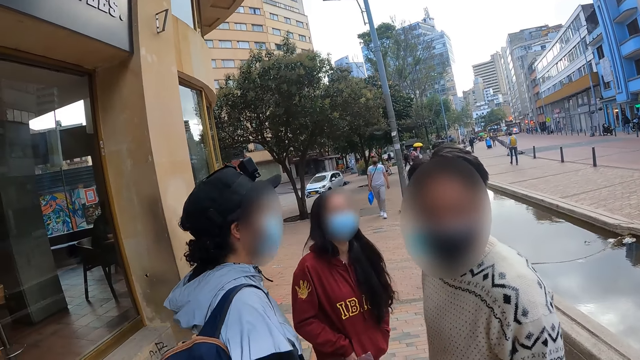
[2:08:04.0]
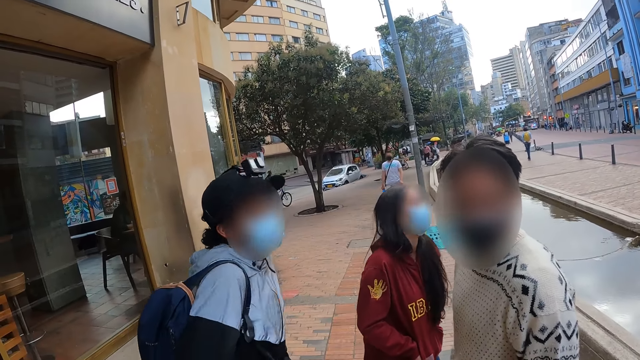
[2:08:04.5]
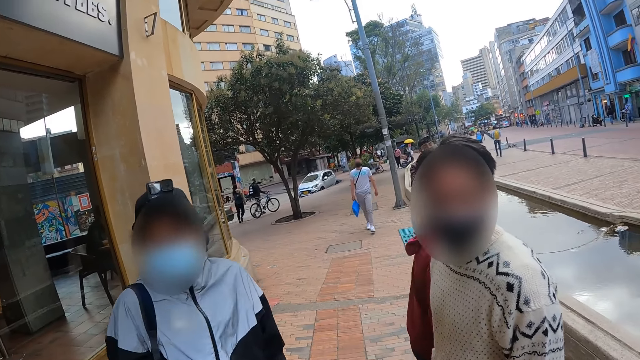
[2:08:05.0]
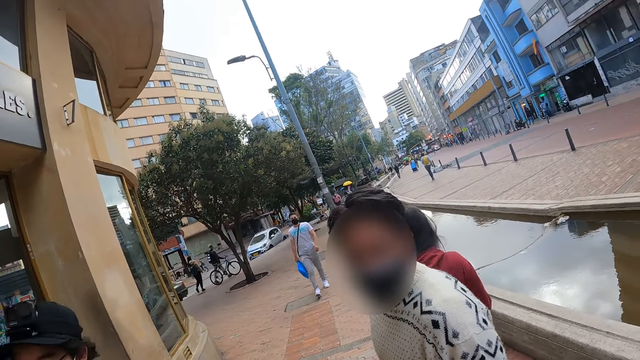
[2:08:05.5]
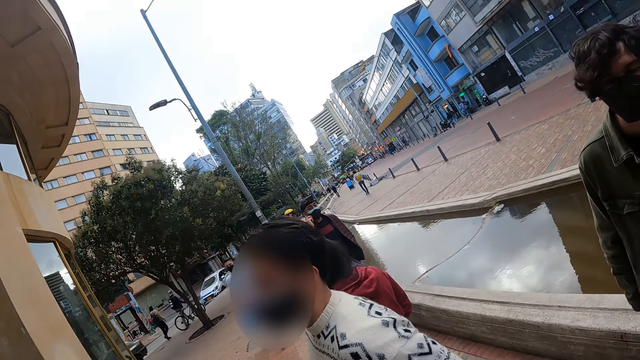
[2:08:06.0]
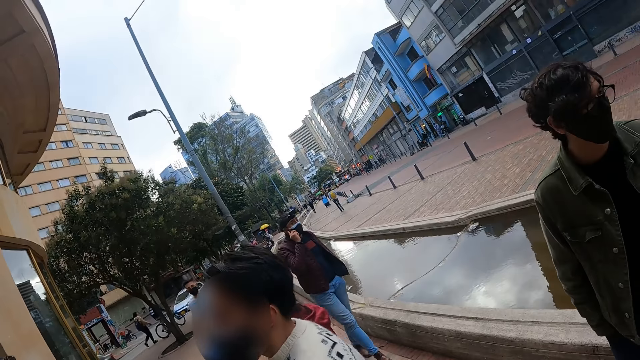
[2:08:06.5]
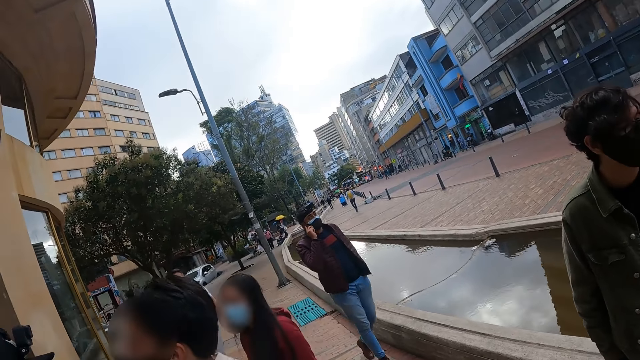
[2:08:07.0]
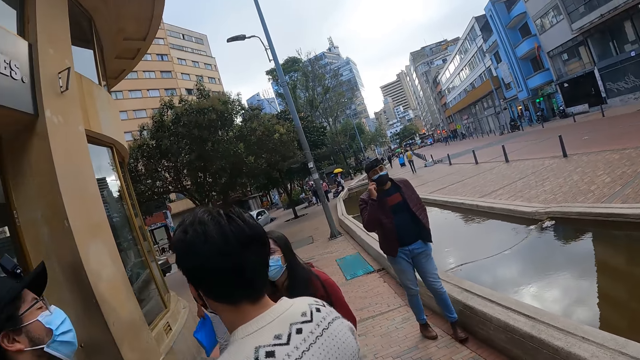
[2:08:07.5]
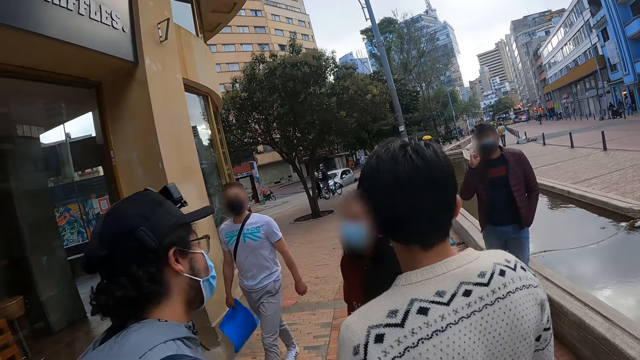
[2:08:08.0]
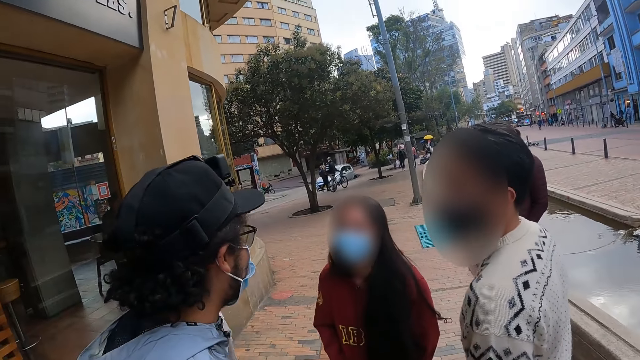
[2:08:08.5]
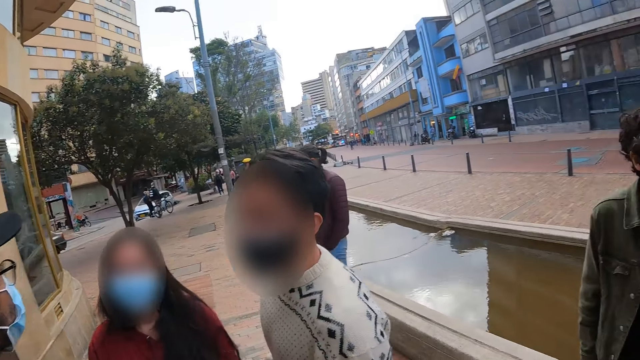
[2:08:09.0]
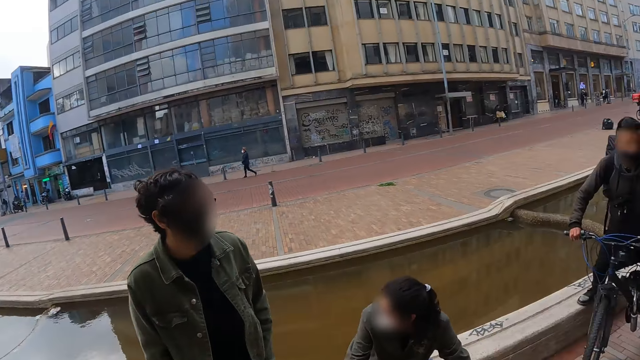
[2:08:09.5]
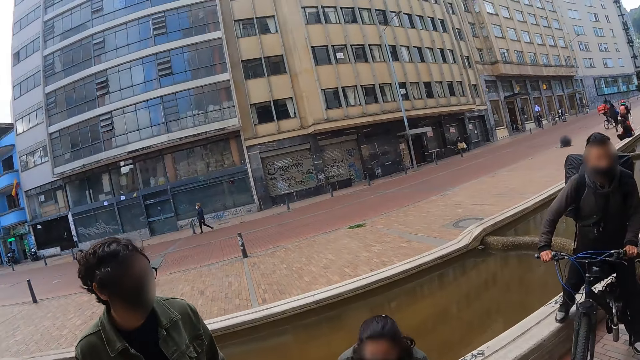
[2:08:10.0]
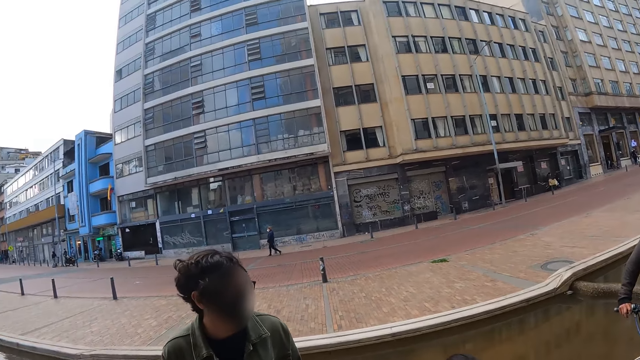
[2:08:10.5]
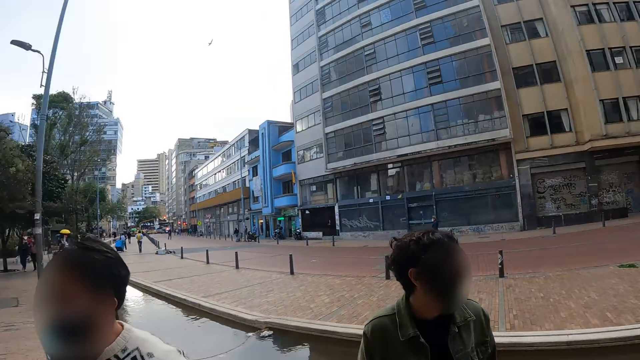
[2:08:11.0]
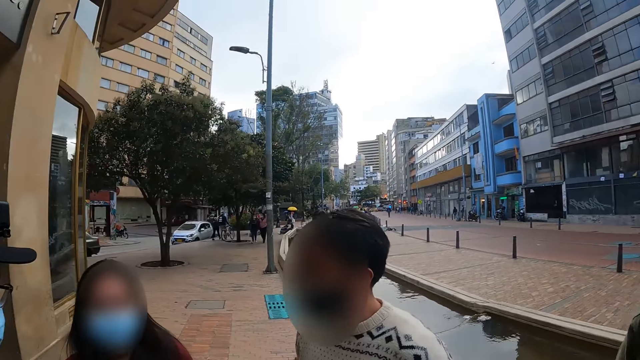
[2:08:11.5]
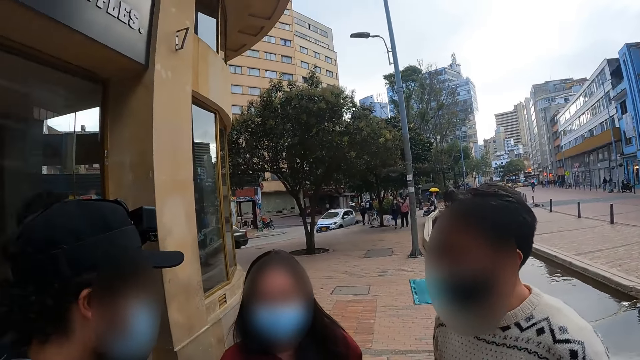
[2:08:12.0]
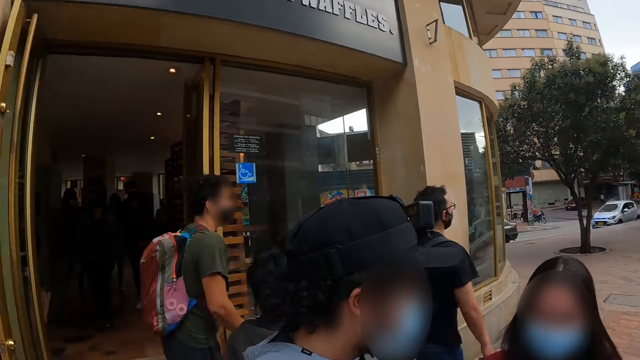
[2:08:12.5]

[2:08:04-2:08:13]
A woman and another woman move around. The camera wearer looks around.

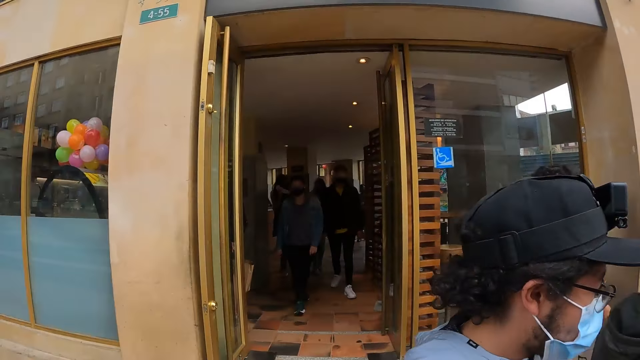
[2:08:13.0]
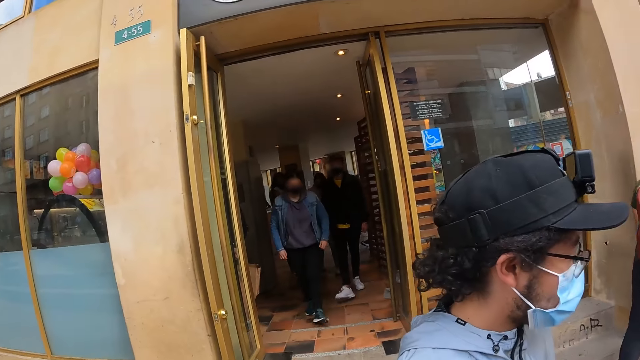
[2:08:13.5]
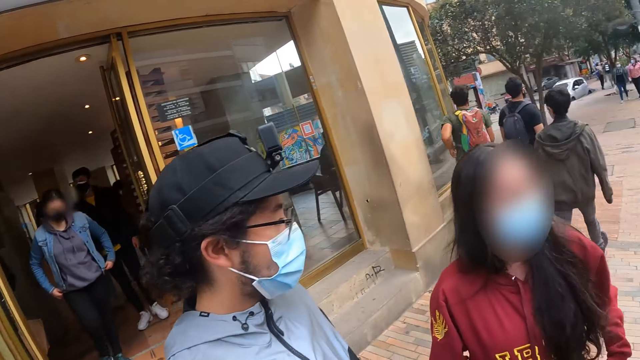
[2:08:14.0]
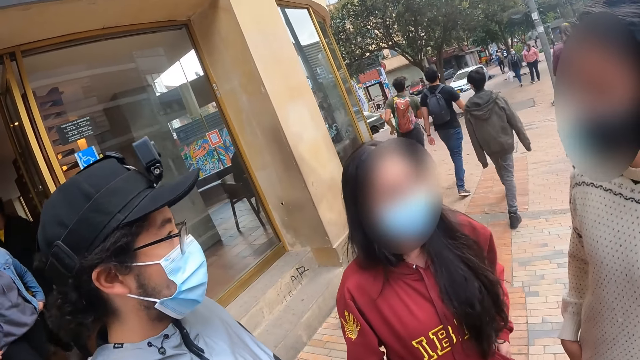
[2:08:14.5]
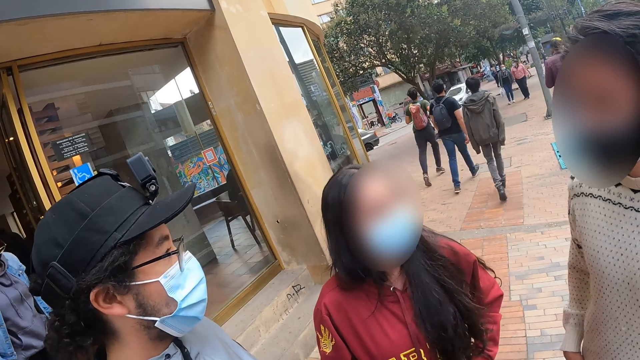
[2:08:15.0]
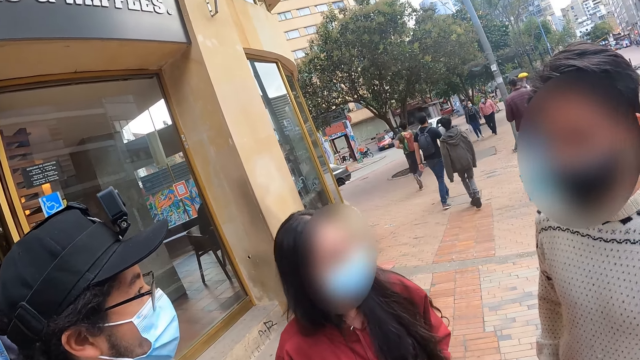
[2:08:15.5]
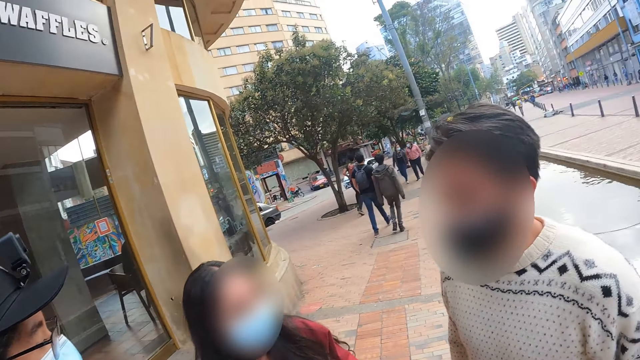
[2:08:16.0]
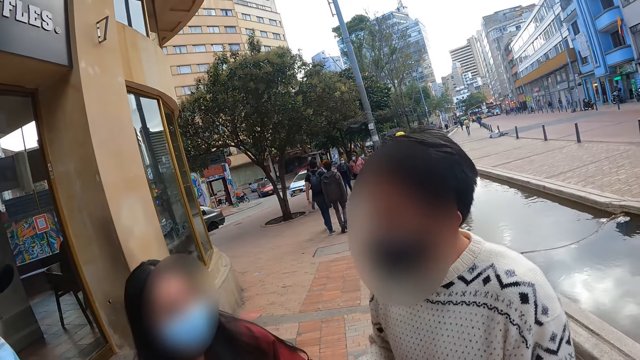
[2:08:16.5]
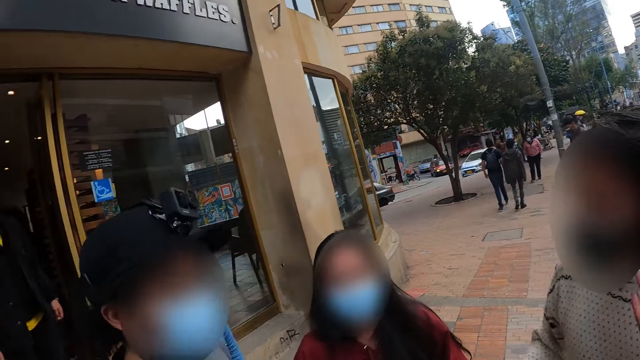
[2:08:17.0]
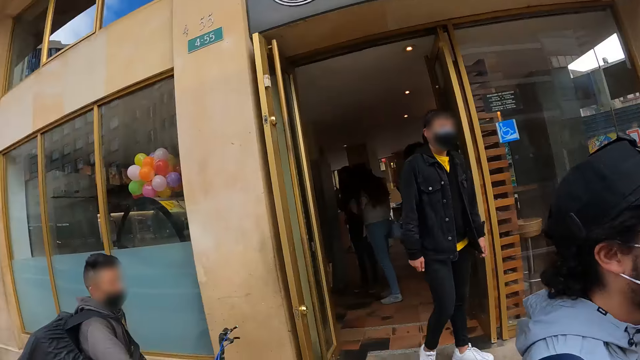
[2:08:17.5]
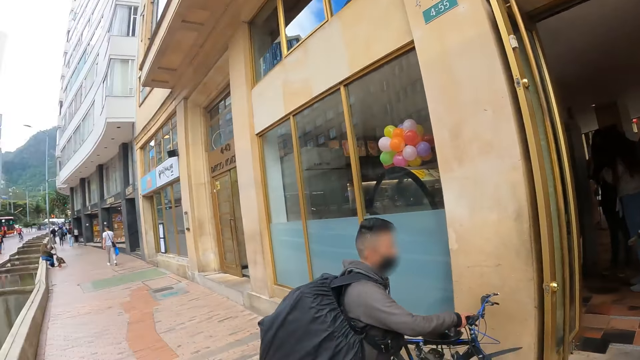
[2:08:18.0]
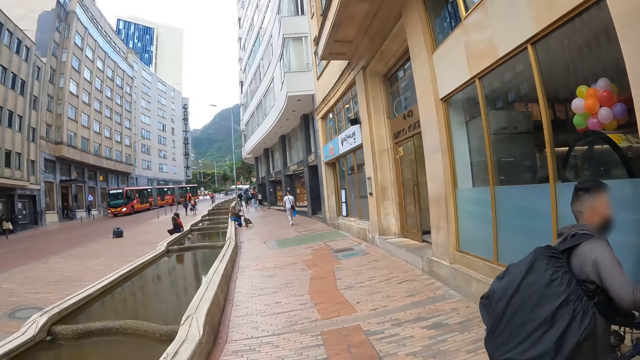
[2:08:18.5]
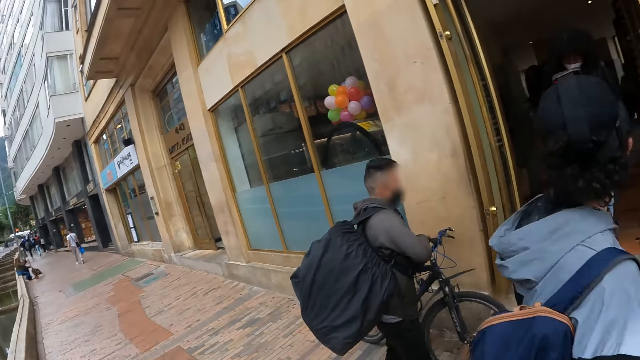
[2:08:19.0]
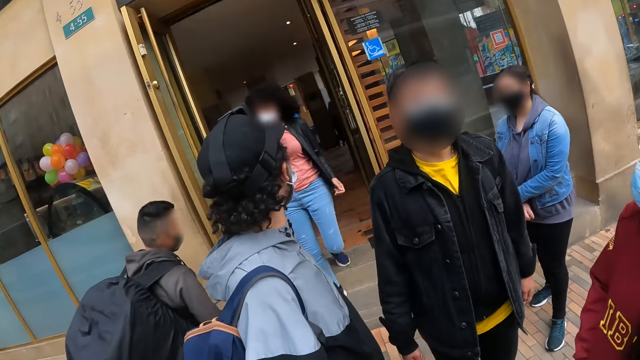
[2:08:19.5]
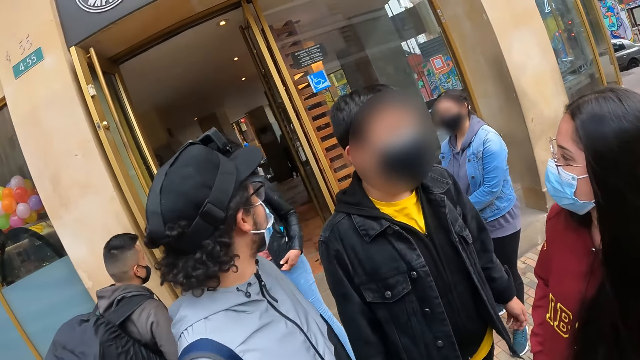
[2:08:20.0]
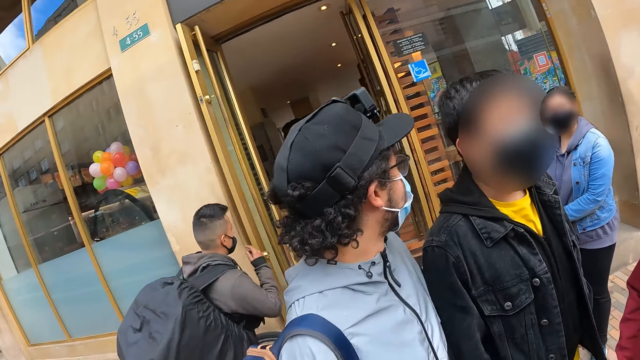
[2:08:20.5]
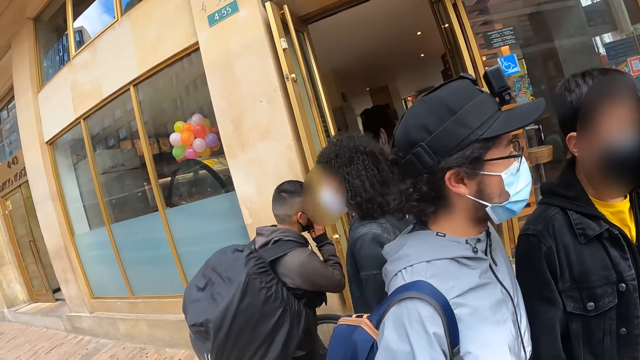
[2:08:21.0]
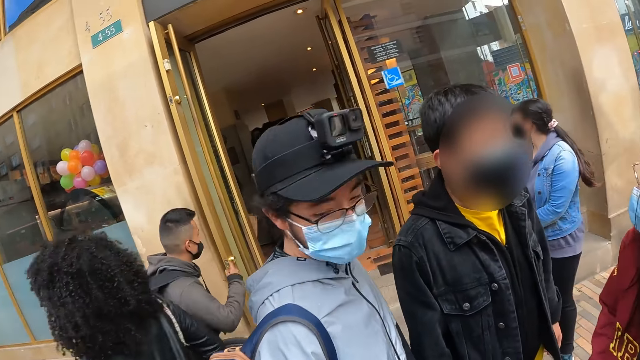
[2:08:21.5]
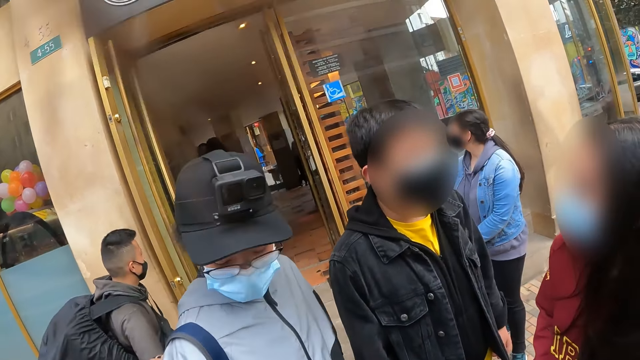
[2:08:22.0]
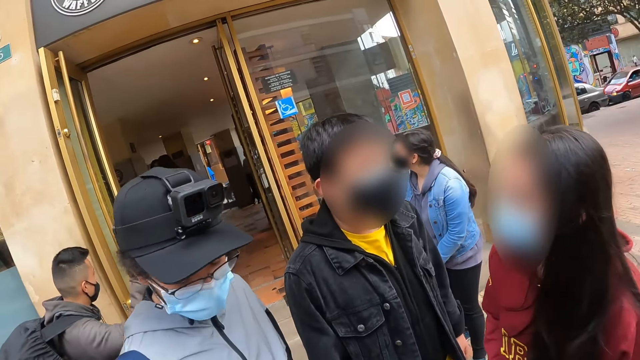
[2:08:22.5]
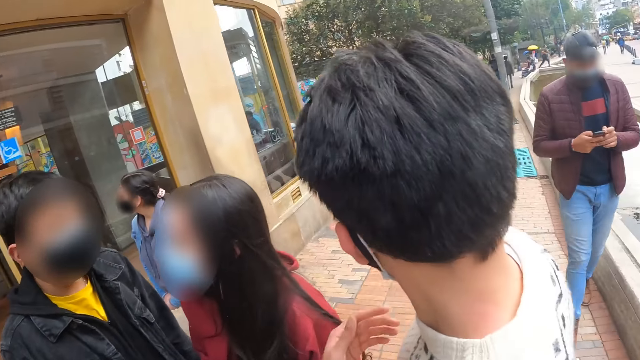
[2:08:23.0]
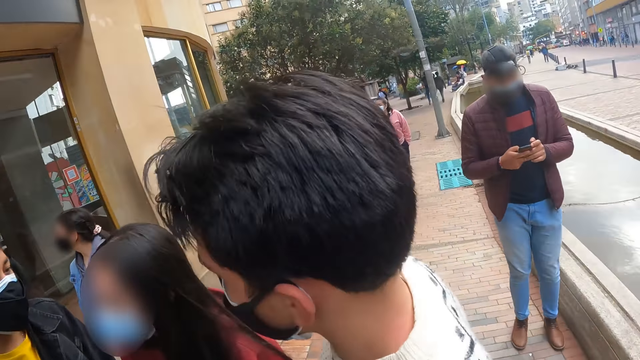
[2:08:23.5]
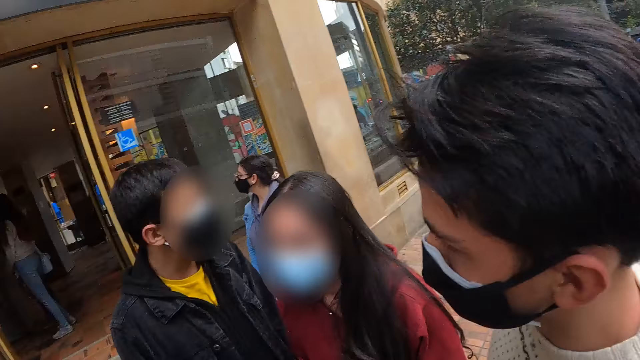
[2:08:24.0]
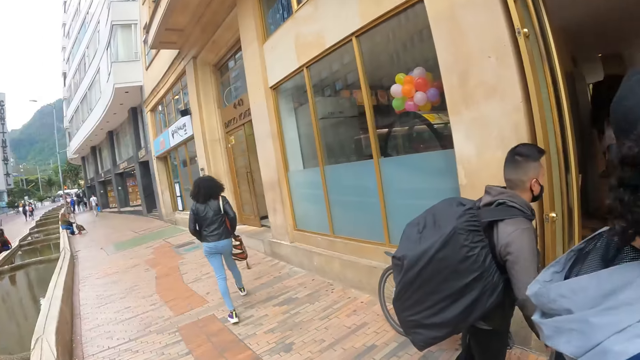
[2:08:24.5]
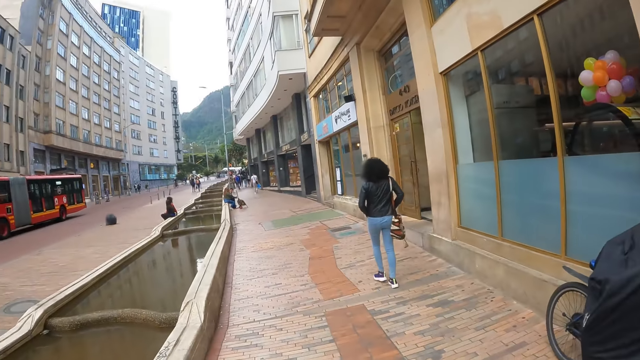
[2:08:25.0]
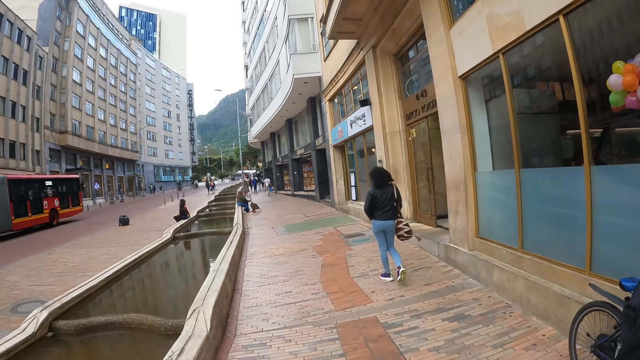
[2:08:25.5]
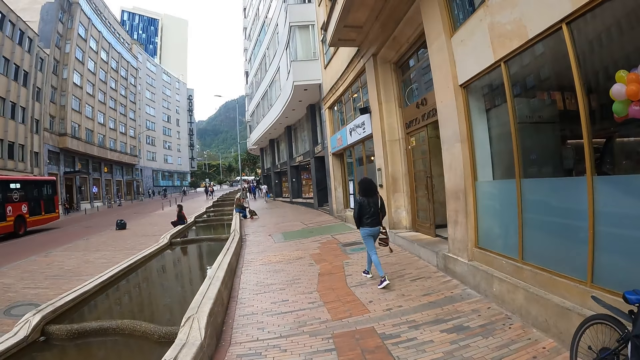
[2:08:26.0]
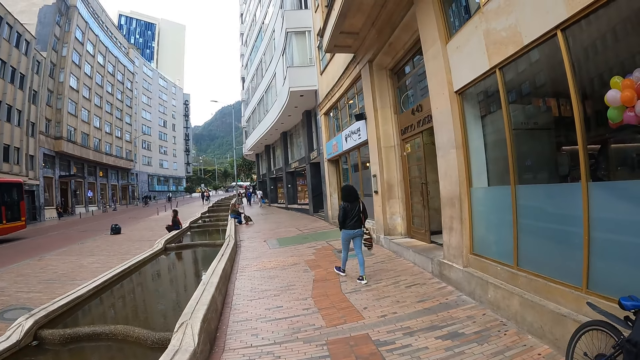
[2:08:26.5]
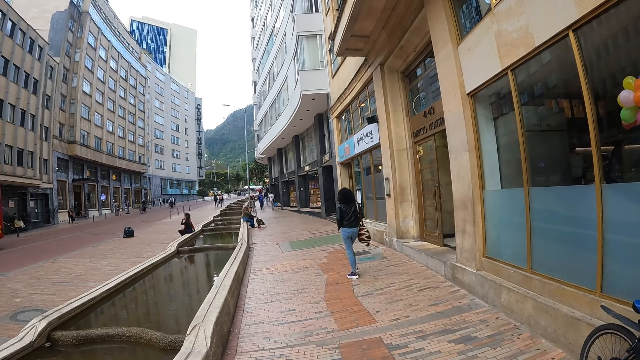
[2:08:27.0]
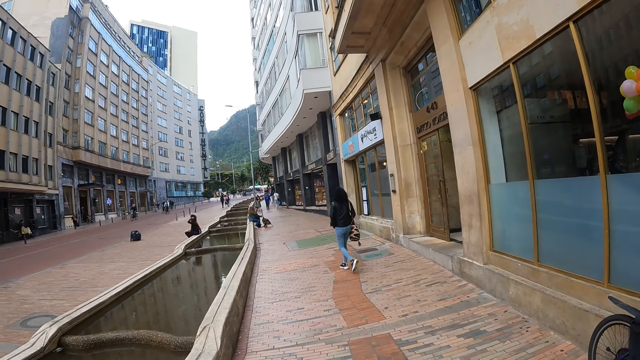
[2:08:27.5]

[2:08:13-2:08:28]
A man interacts with a woman and another woman. The camera wearer looks around.
